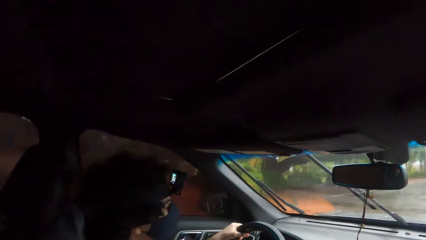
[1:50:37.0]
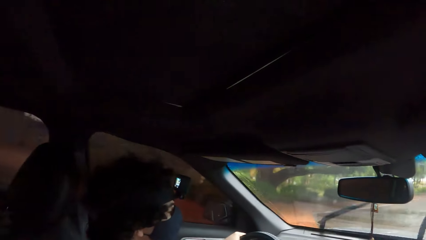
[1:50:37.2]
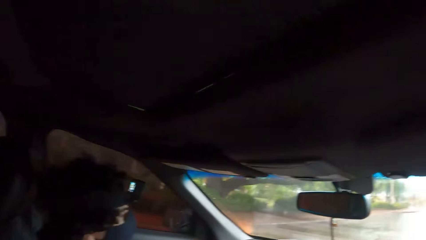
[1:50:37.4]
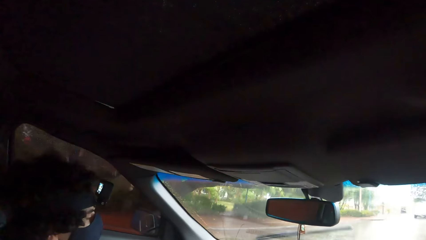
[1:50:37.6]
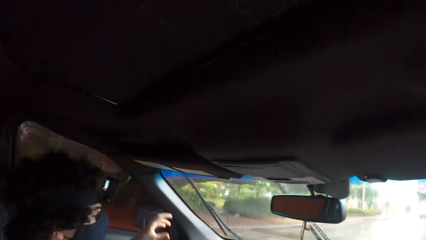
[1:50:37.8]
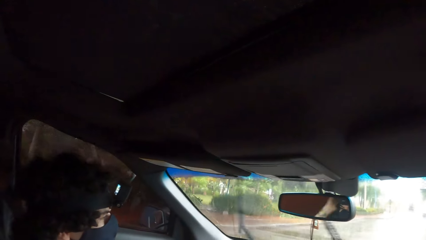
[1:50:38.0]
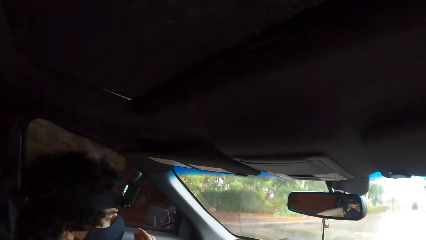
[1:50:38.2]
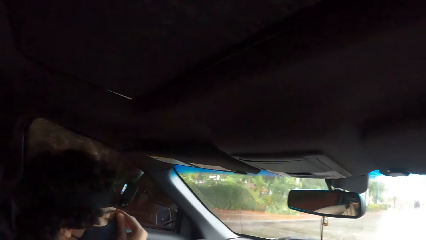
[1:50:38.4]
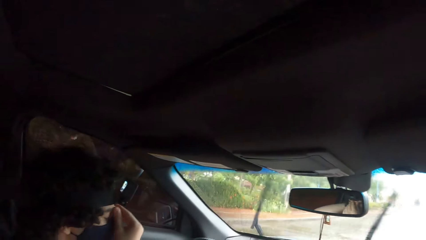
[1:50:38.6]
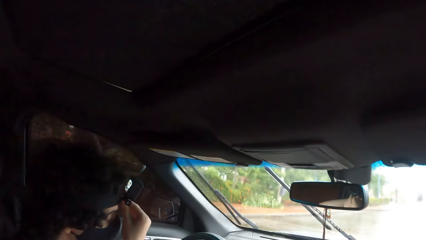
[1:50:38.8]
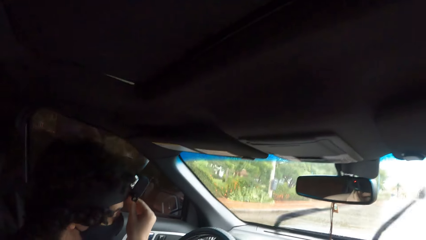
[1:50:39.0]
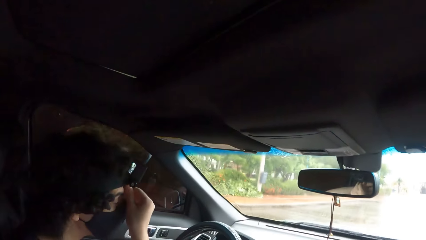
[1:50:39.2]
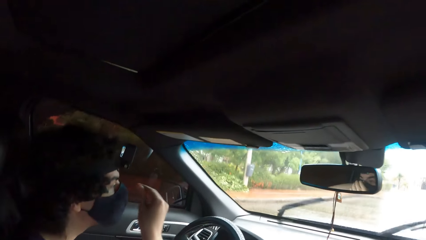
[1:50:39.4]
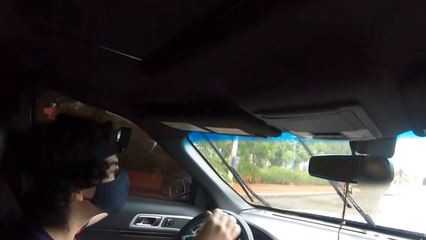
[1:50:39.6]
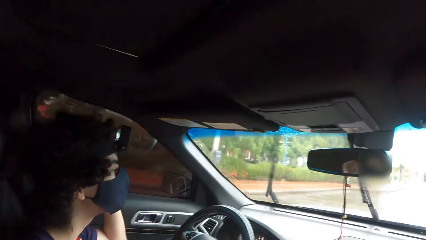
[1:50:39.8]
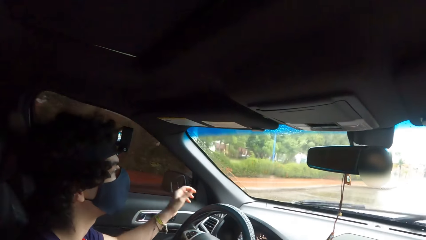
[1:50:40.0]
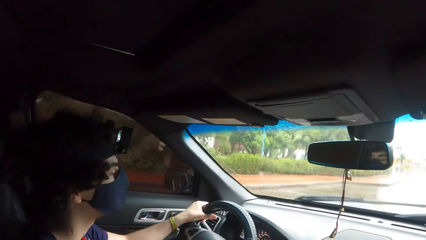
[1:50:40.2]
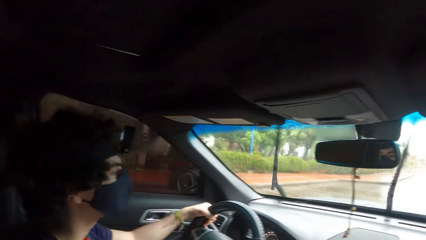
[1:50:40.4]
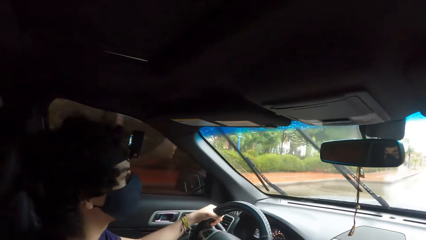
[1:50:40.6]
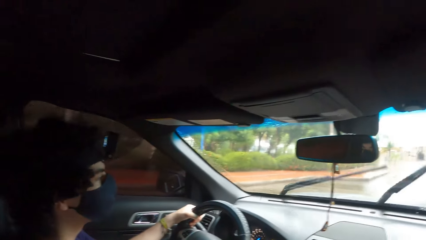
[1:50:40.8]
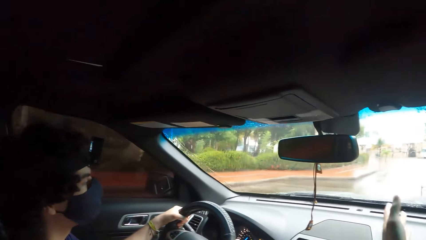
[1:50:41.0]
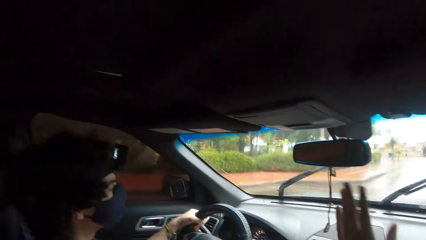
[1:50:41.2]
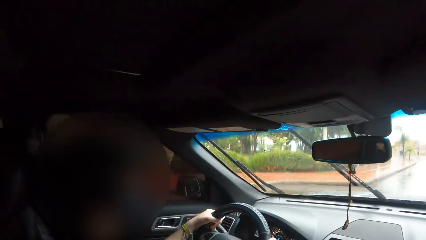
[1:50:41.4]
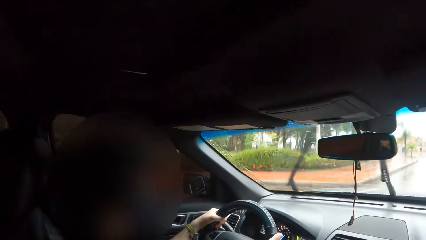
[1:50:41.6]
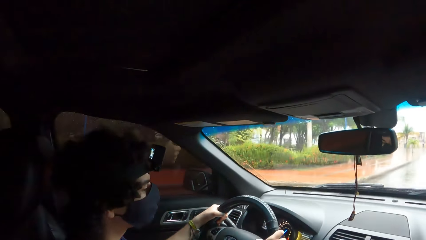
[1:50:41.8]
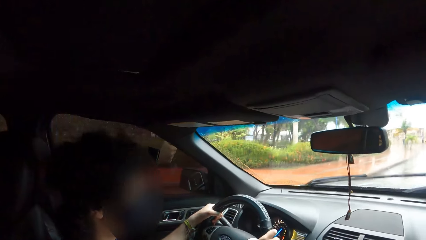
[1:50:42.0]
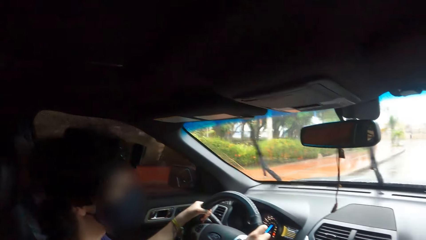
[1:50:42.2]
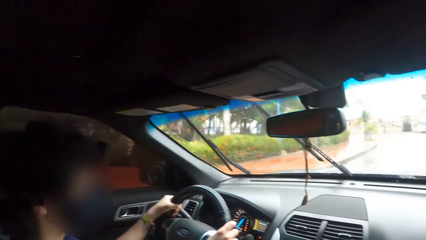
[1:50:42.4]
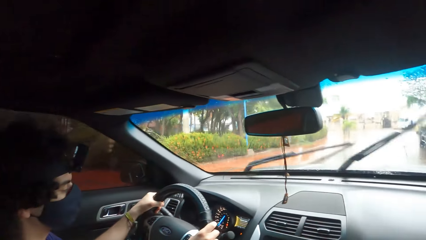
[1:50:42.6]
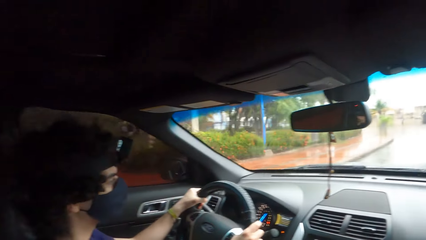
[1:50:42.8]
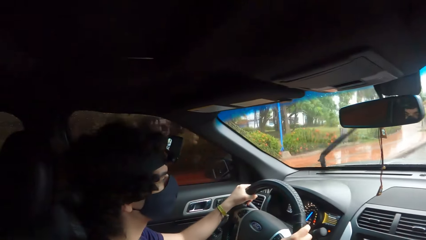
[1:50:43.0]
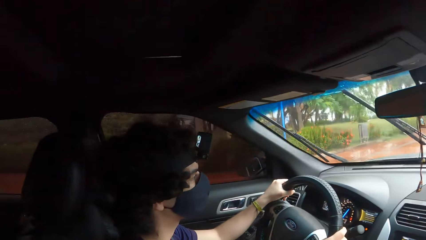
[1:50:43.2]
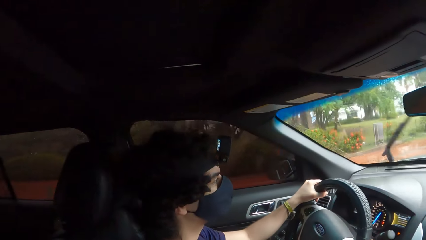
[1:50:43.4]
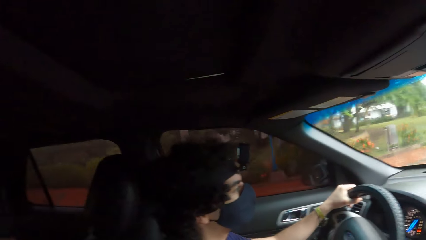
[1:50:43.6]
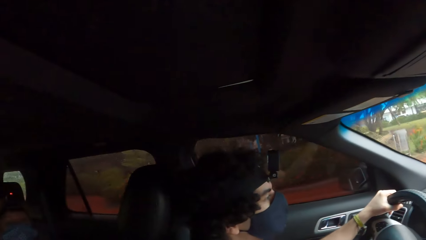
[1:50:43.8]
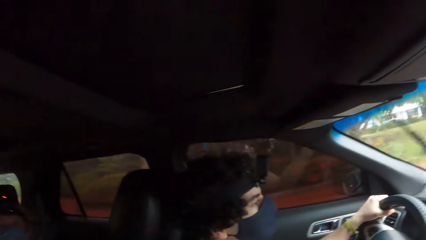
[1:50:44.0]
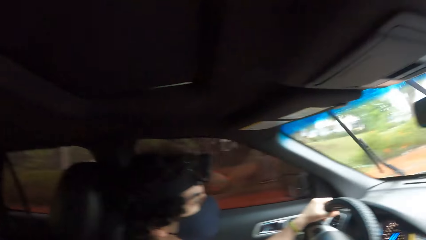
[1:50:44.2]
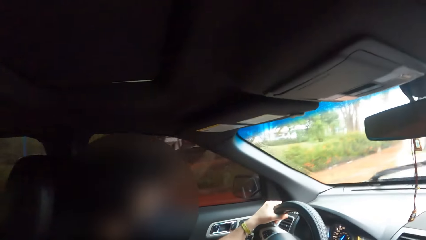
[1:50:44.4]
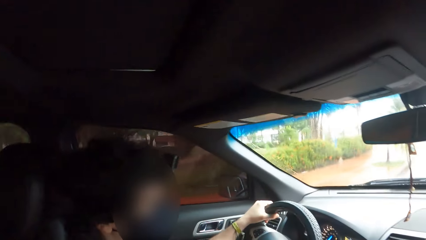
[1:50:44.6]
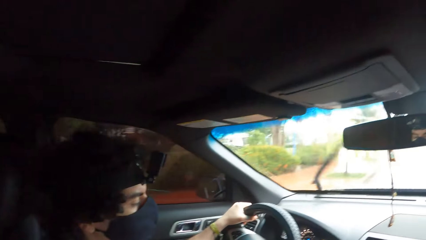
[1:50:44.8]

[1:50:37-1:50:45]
A person adjusts the camera. The person holds the steering wheel.

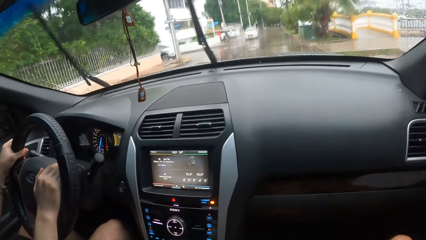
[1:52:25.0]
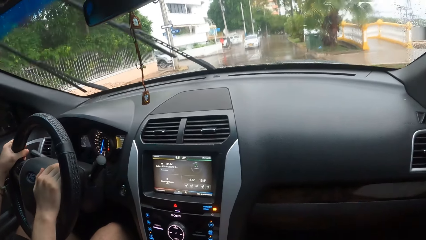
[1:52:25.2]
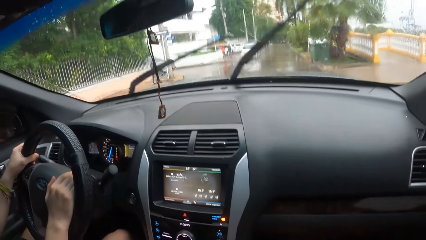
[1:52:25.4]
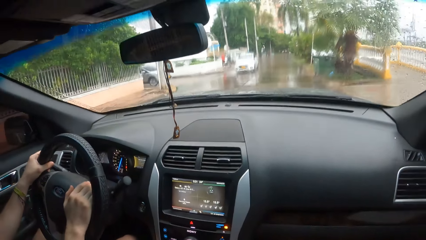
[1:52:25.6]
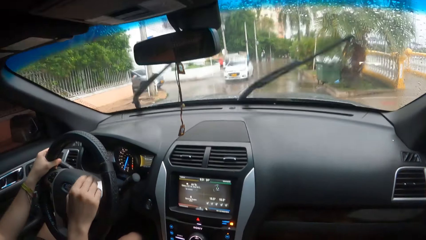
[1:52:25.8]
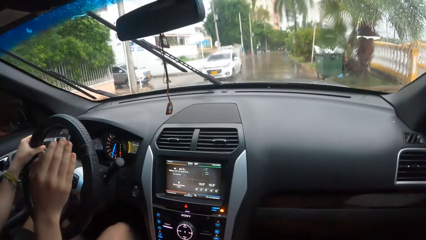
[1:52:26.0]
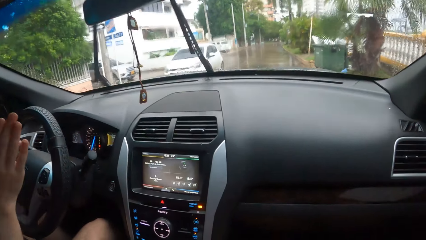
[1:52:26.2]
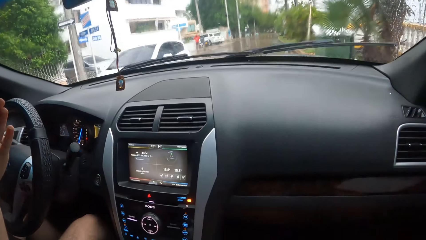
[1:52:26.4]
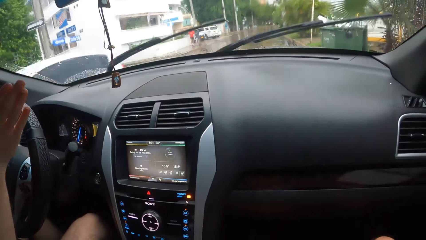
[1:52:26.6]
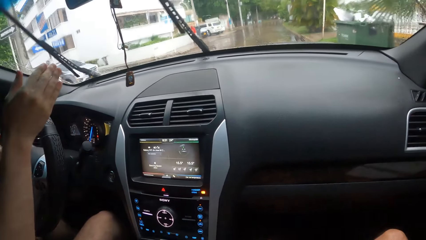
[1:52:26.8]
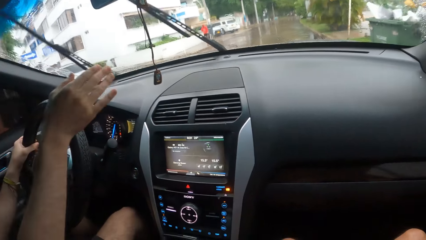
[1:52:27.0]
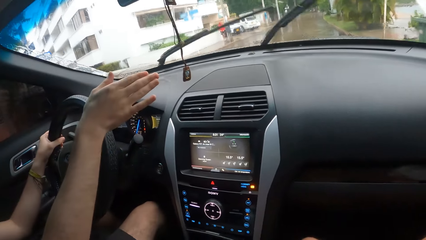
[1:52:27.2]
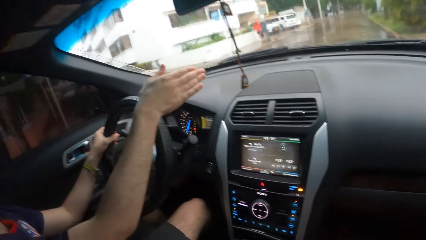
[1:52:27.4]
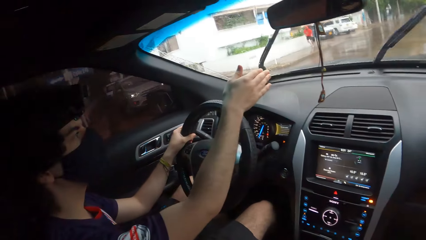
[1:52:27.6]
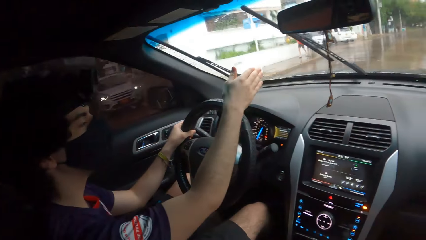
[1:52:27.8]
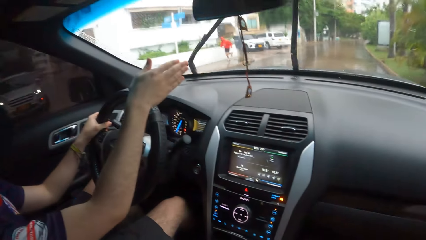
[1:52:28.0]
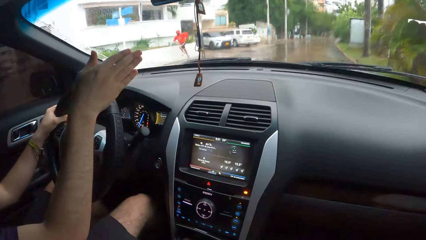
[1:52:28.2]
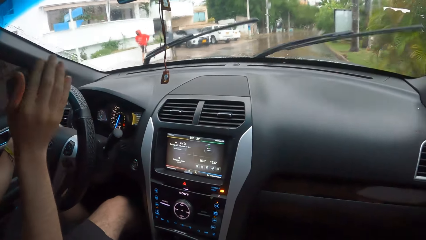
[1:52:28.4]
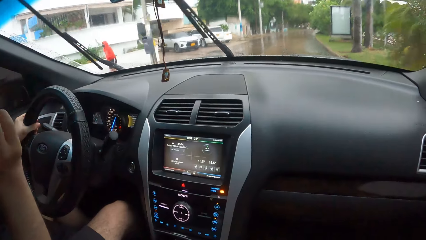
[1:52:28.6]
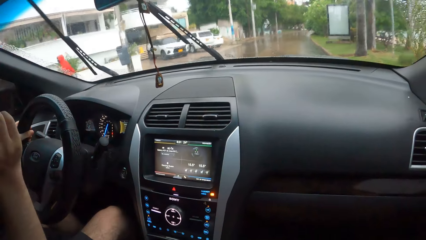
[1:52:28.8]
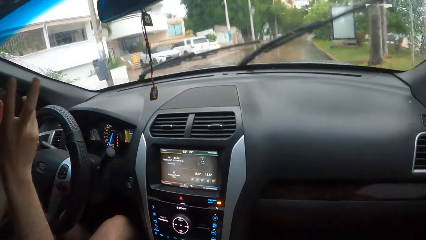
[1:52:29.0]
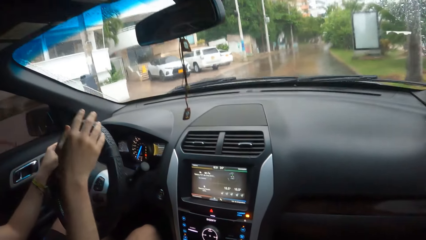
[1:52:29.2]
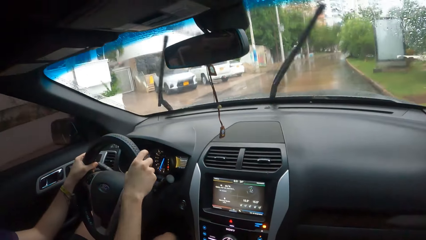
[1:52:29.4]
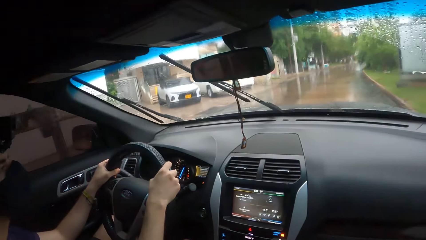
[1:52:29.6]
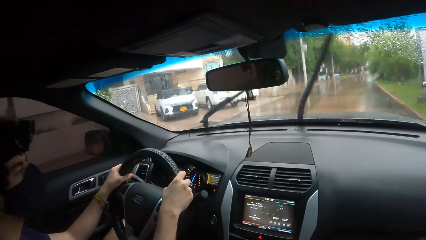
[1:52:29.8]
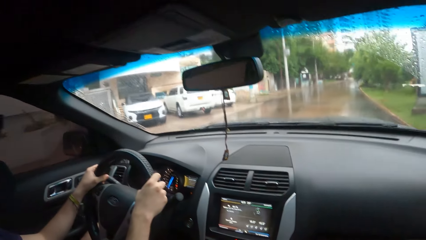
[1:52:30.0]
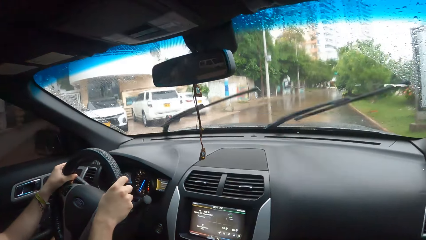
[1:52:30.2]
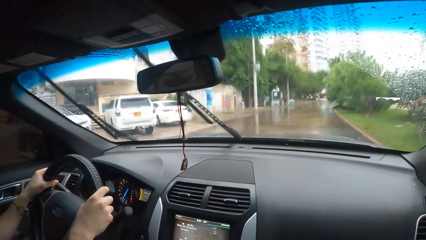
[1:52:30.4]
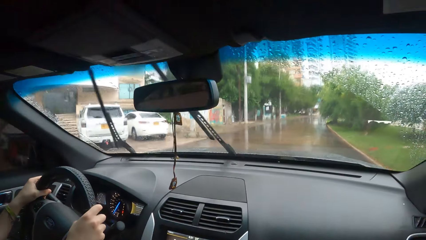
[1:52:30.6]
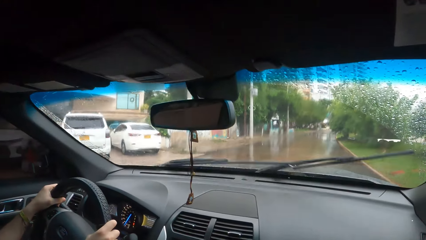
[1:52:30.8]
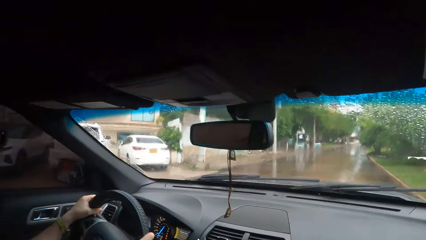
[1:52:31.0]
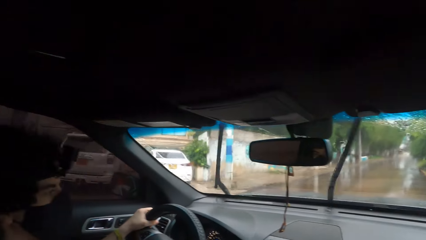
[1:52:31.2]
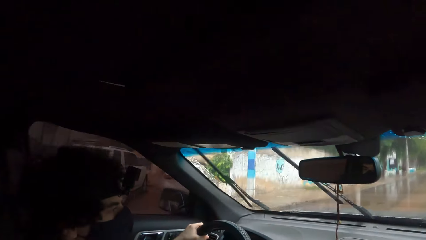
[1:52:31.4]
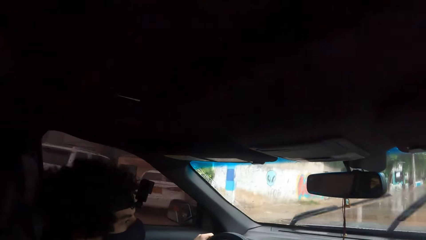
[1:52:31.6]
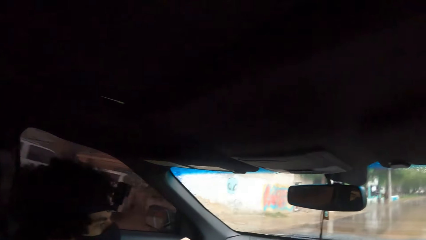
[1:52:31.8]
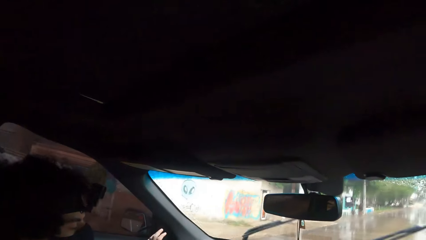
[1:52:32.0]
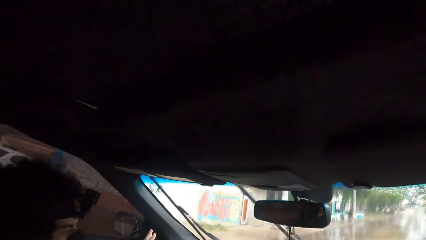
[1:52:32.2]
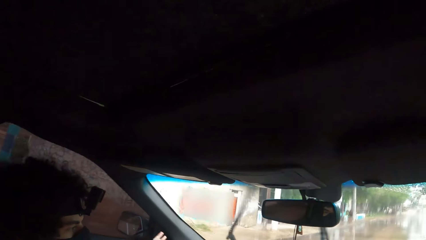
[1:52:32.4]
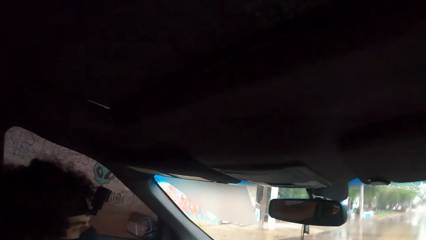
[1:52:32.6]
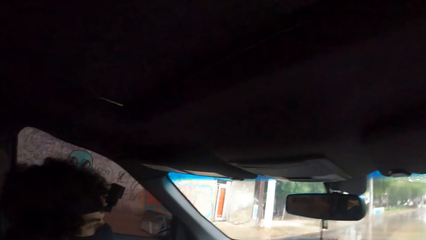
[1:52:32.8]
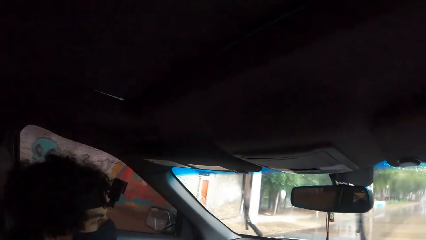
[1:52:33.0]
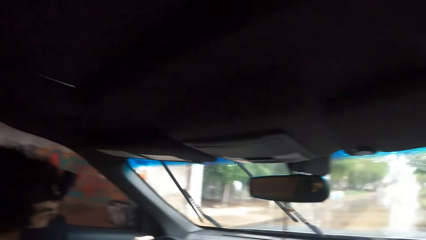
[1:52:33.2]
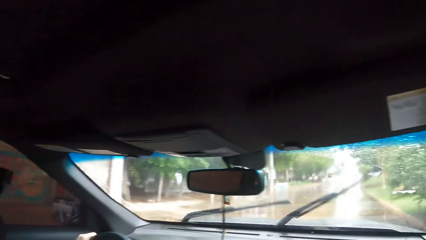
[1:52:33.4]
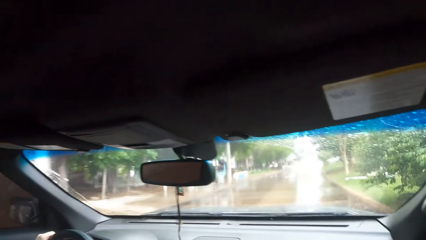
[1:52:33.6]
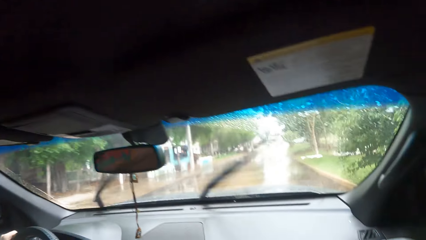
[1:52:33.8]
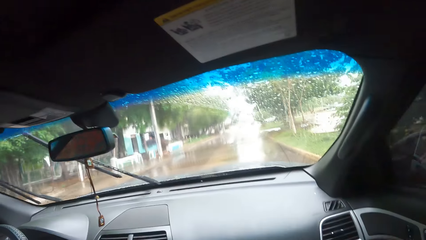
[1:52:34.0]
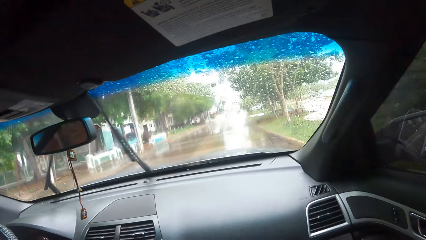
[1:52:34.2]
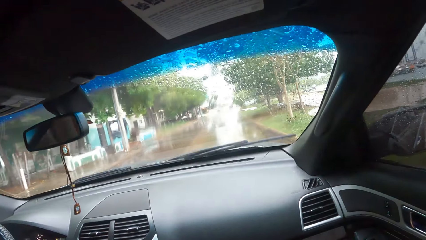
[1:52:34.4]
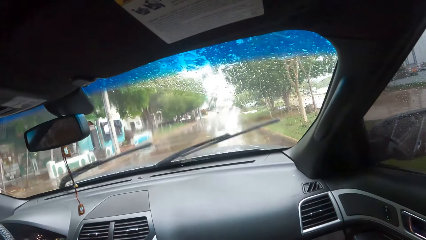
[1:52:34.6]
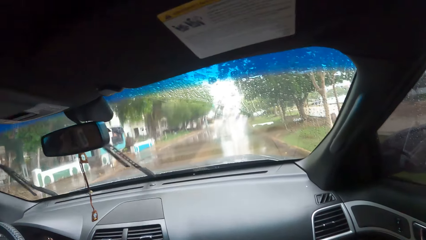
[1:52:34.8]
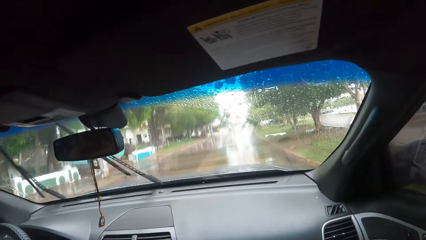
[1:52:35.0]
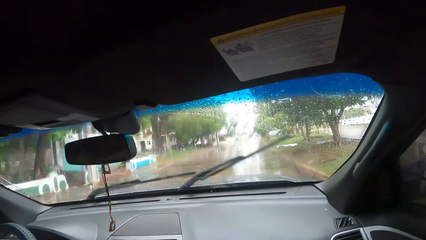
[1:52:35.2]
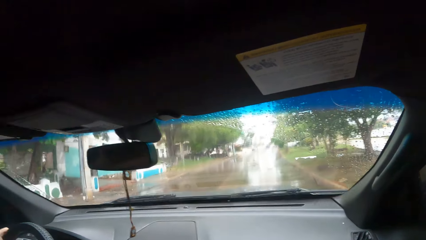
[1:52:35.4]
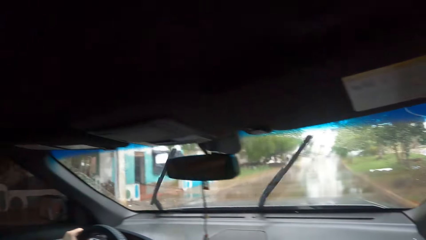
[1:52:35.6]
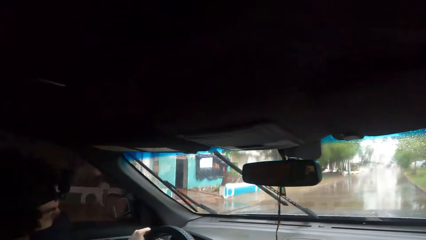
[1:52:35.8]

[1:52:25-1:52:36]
The camera wearer moves a hand. They look around.
